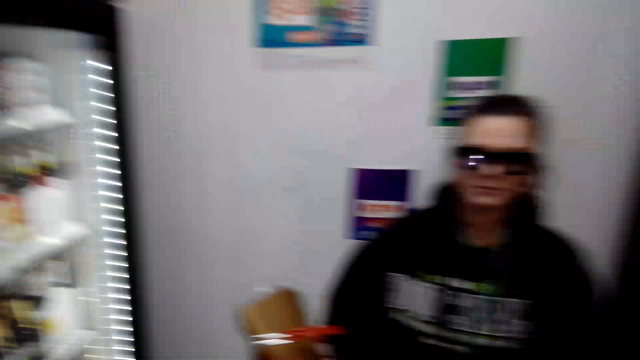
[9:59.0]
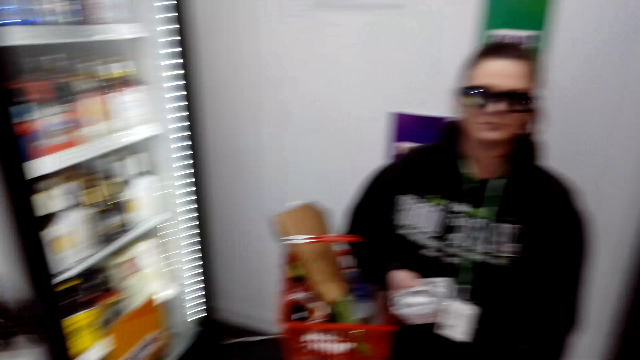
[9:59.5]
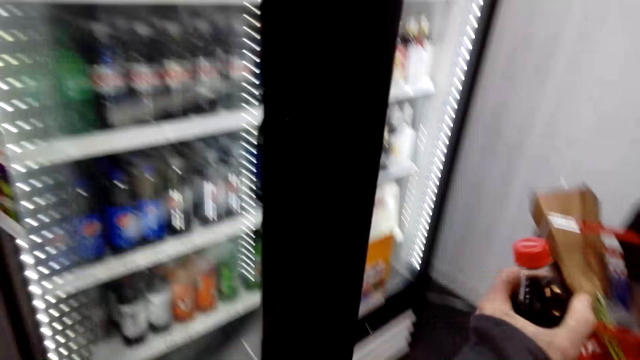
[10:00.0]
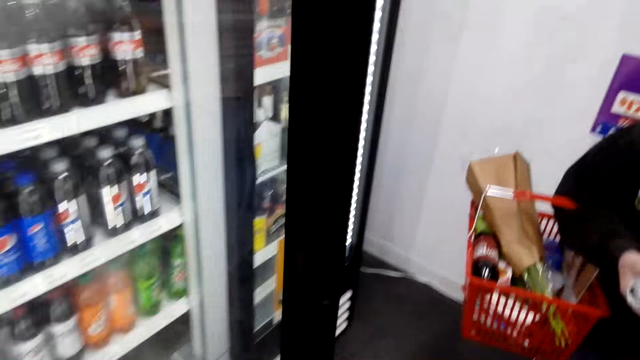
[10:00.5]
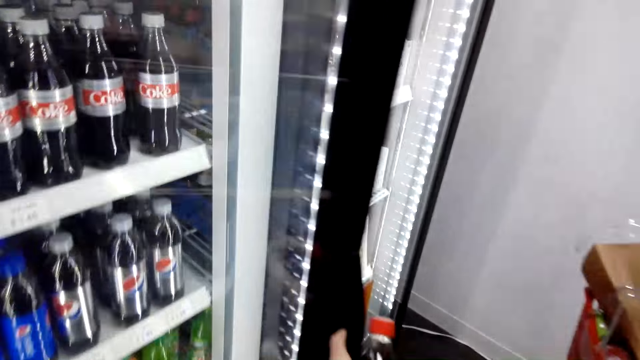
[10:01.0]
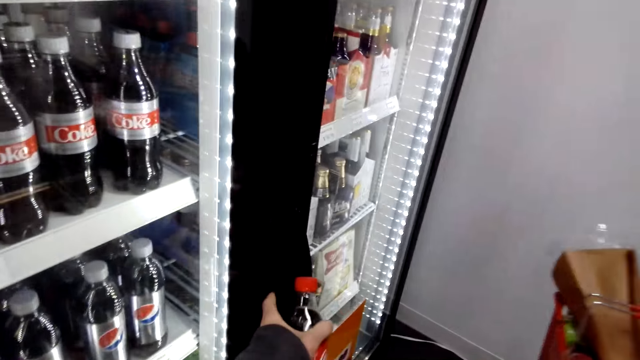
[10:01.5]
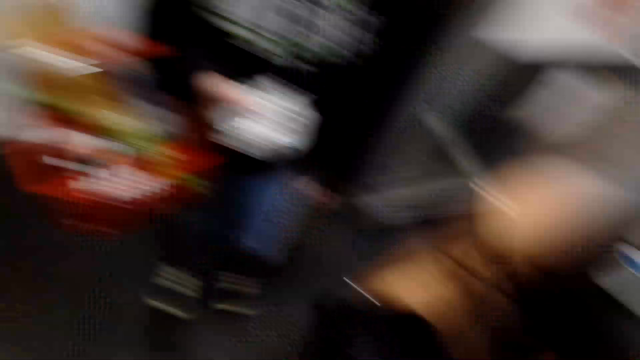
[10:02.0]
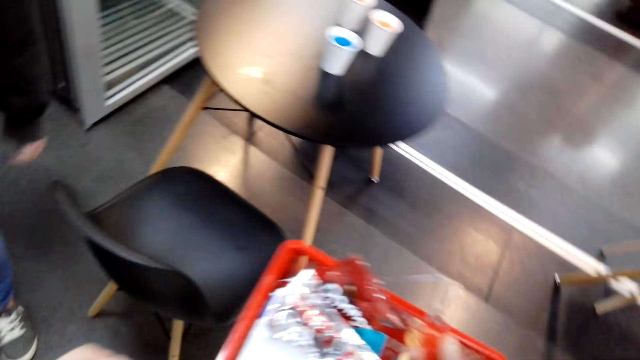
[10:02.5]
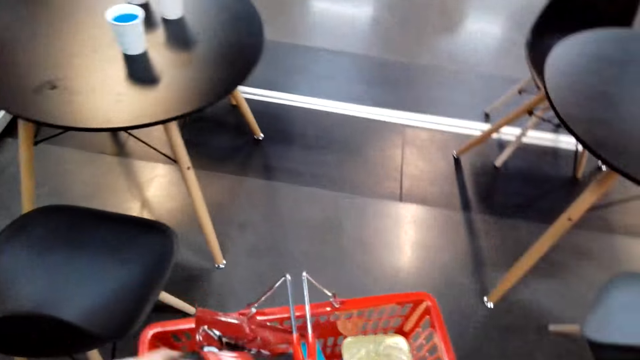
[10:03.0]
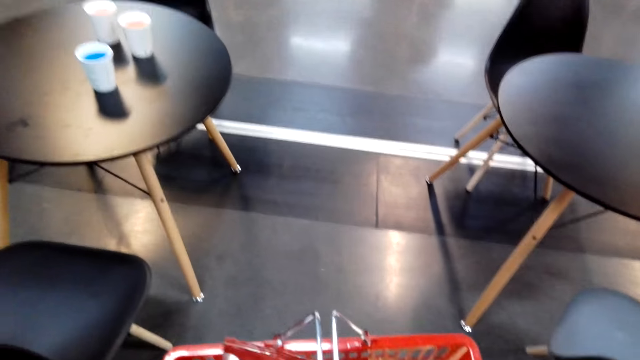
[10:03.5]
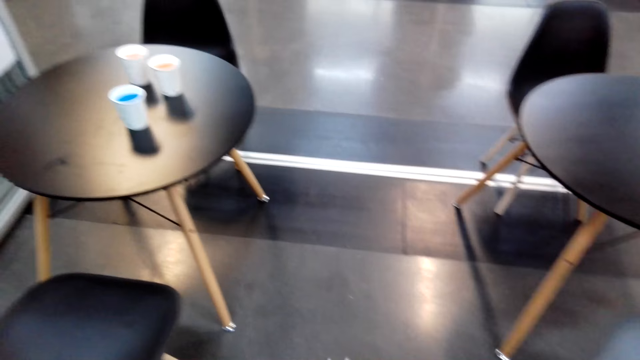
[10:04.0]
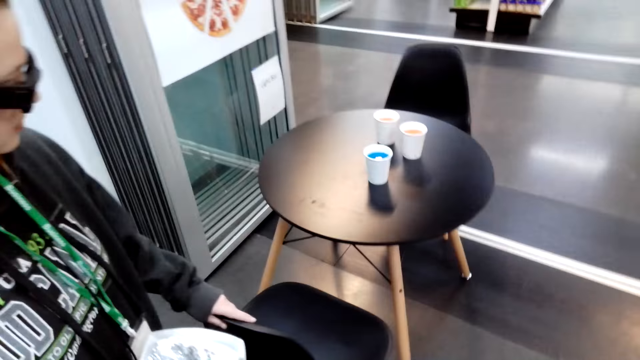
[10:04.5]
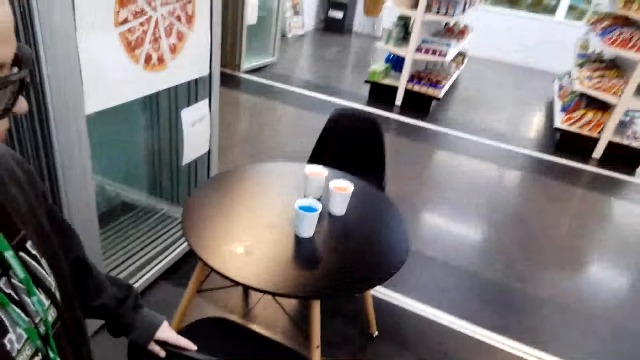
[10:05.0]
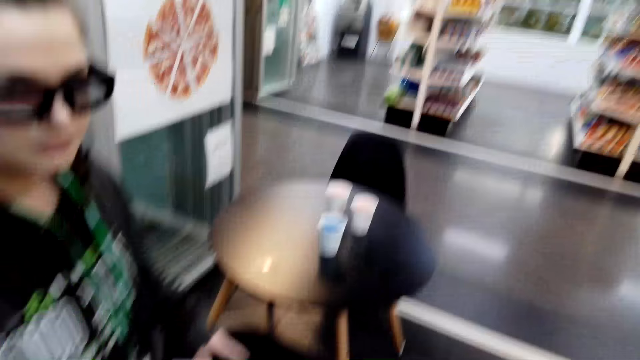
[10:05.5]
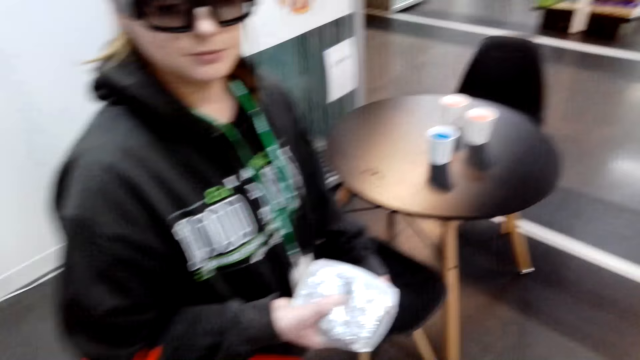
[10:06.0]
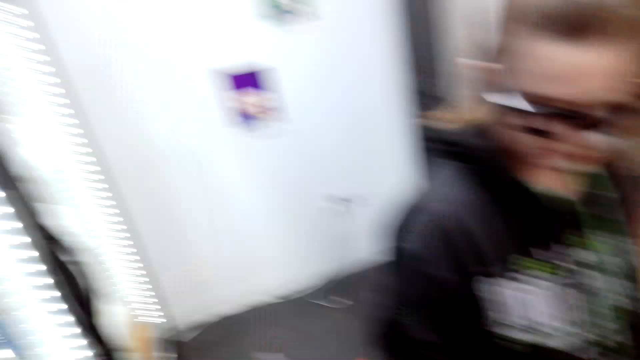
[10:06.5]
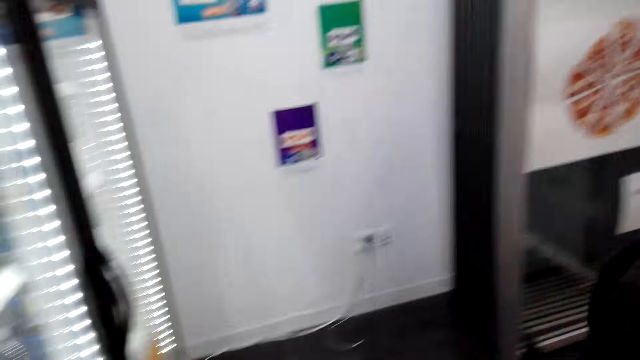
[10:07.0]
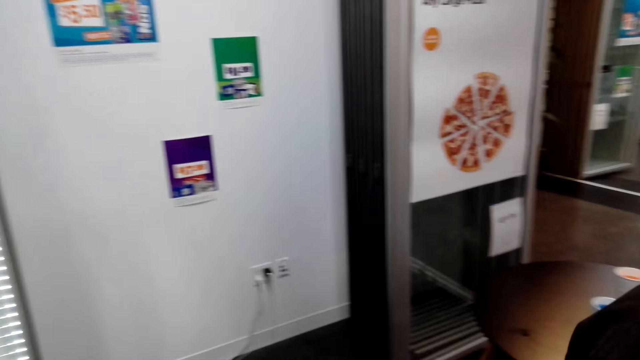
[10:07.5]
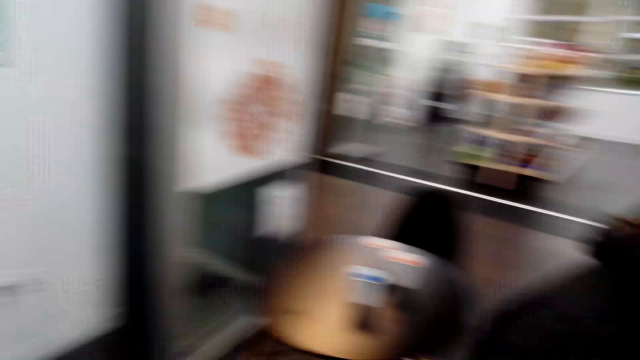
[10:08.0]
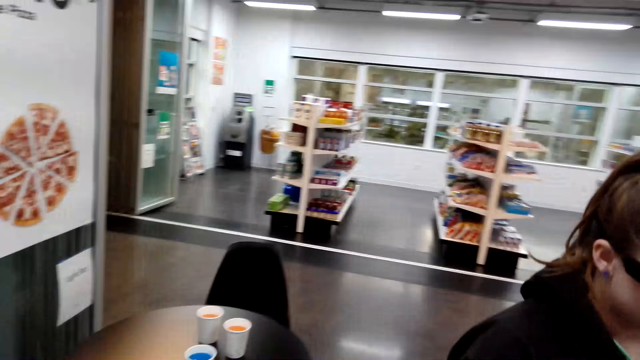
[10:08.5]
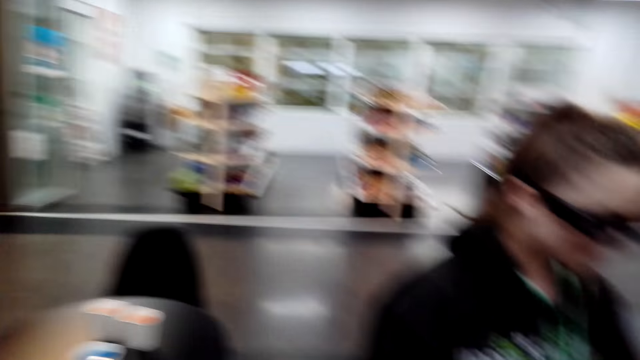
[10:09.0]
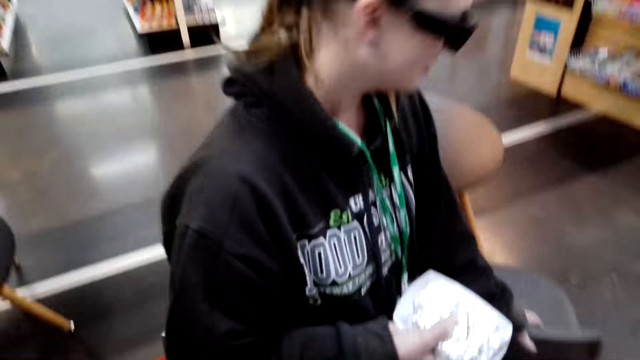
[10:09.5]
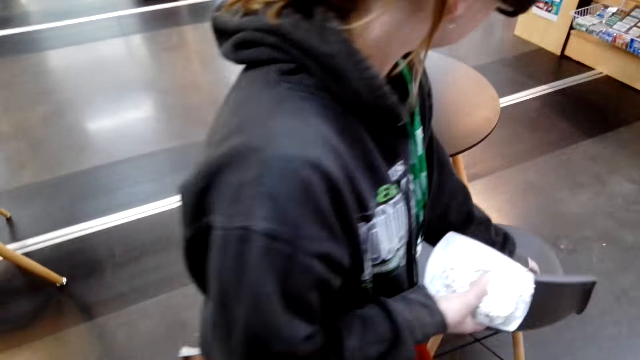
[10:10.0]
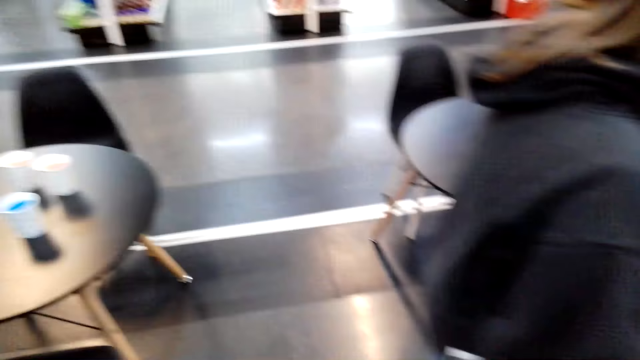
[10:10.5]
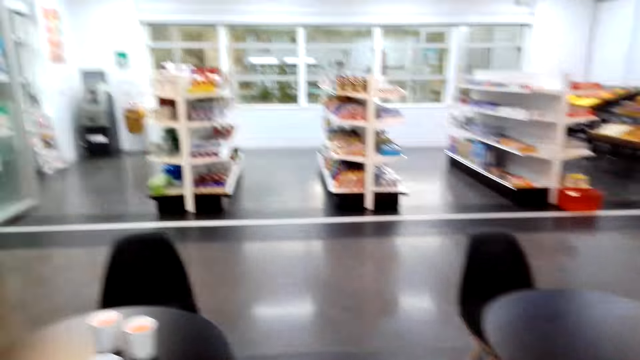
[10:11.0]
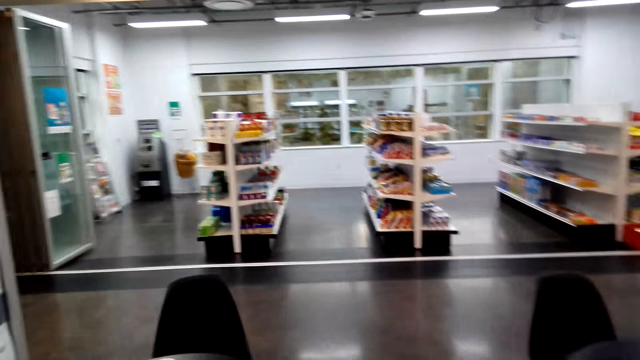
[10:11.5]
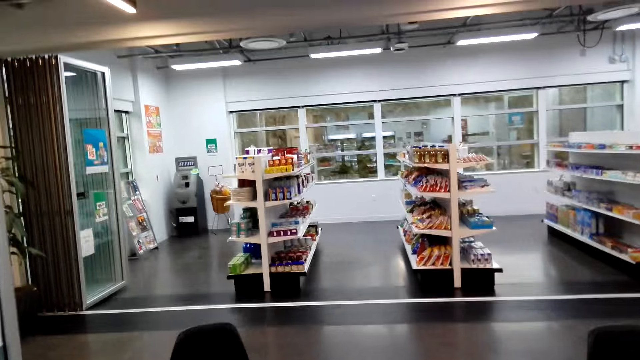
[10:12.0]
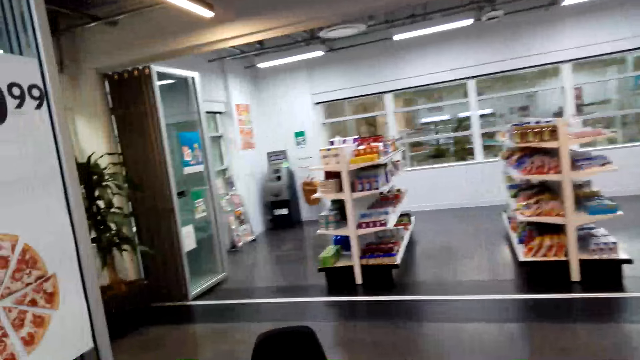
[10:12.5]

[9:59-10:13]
A lady stands in the store. The camera wearer closes a refrigerator and walks around. The lady pushes a chair in the store. The lady holds a wrap of something in her hands. The lady walks around the store. The lady pushes the chair in the store.

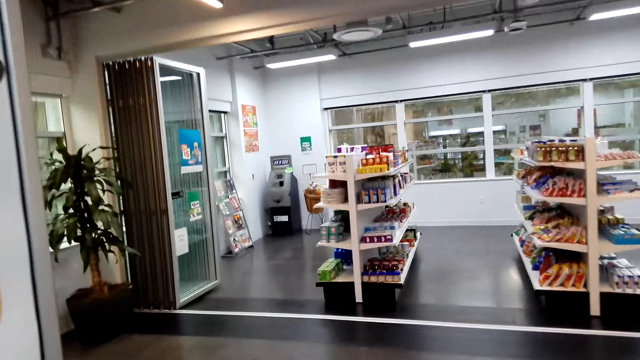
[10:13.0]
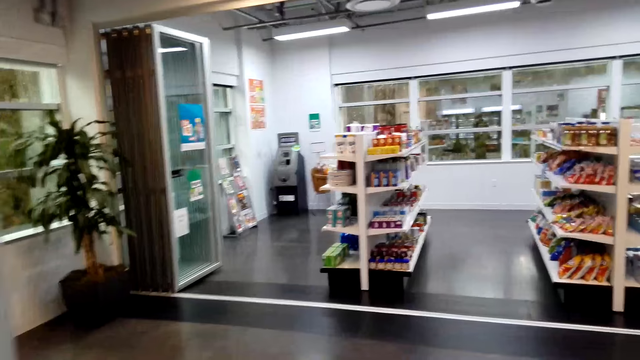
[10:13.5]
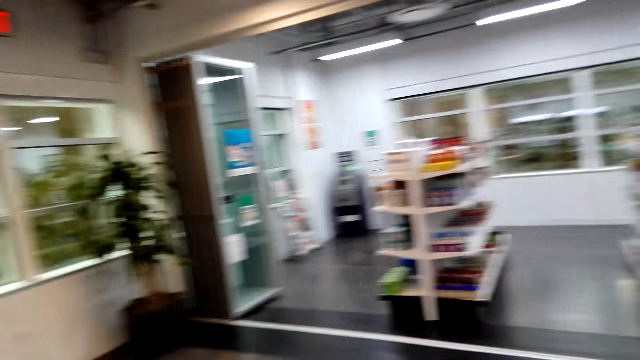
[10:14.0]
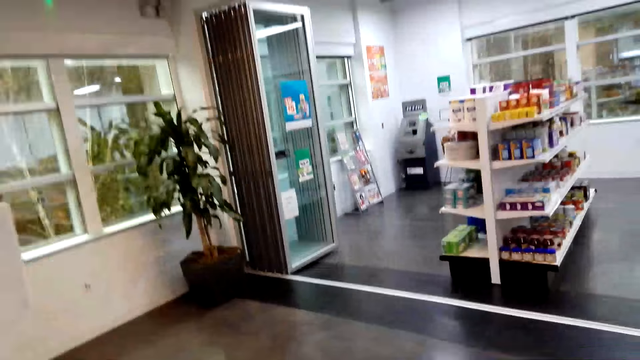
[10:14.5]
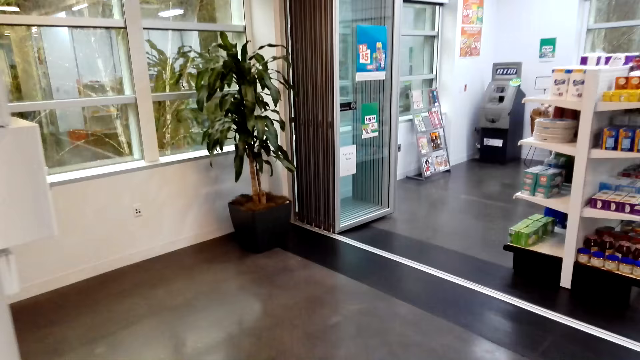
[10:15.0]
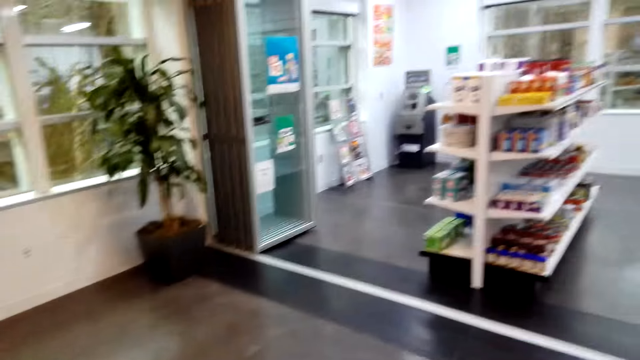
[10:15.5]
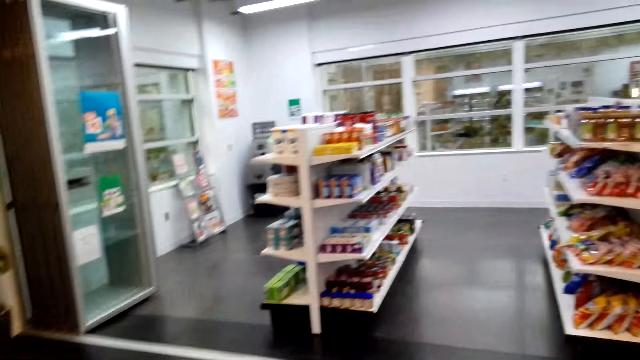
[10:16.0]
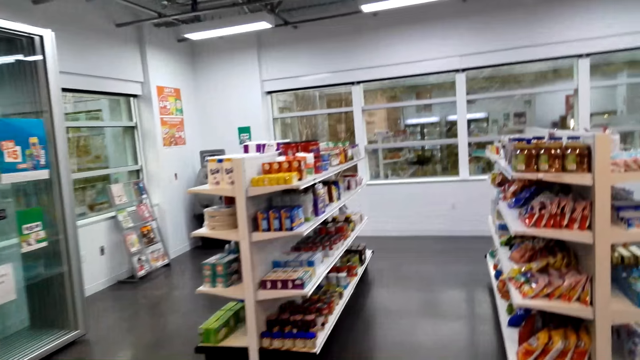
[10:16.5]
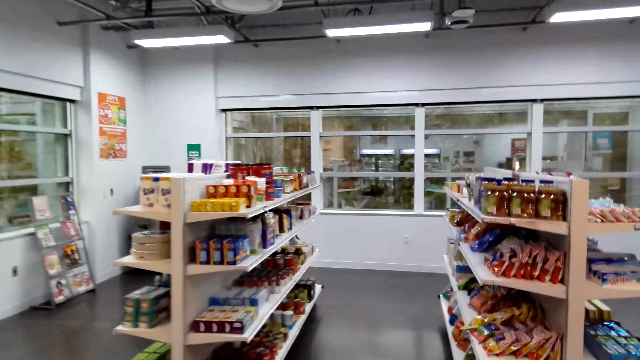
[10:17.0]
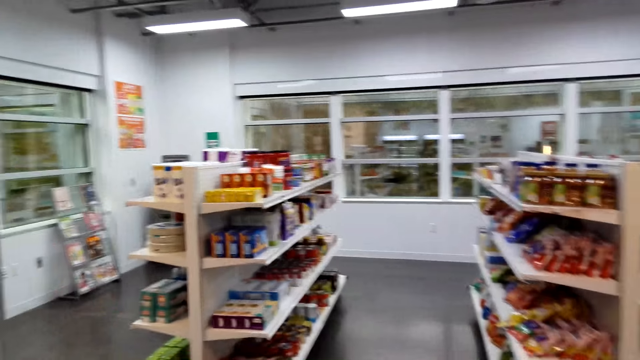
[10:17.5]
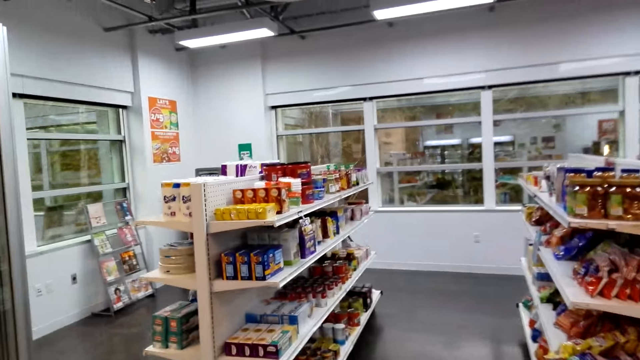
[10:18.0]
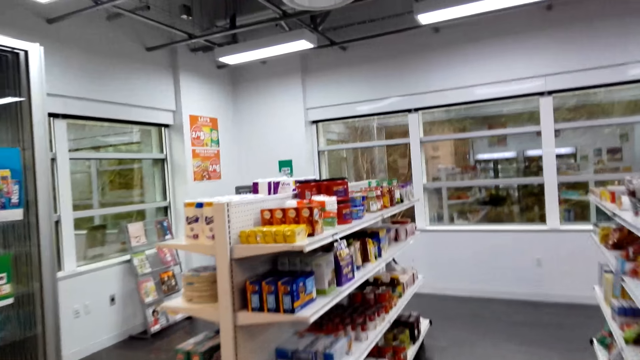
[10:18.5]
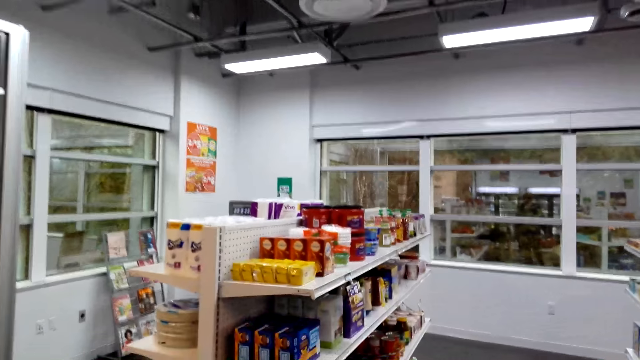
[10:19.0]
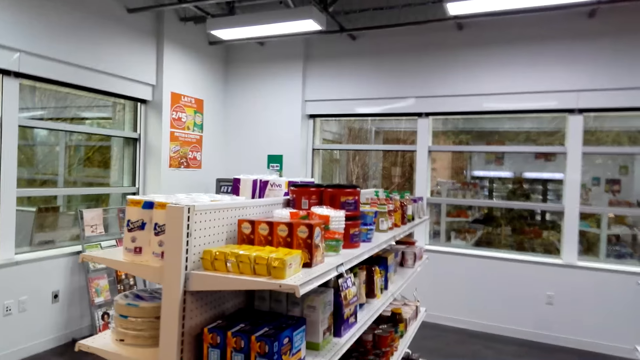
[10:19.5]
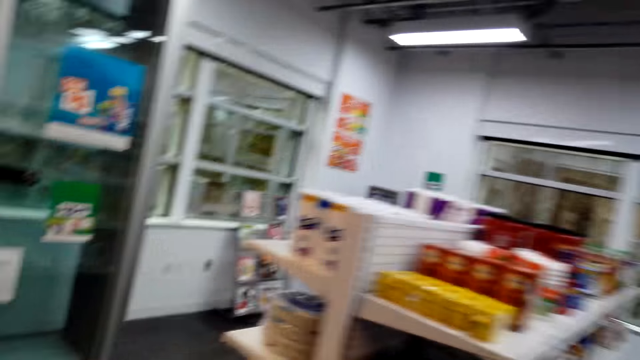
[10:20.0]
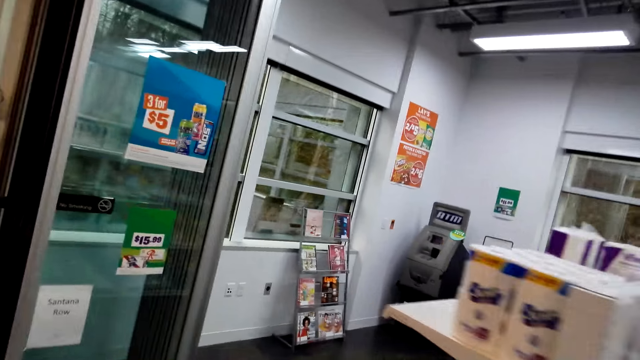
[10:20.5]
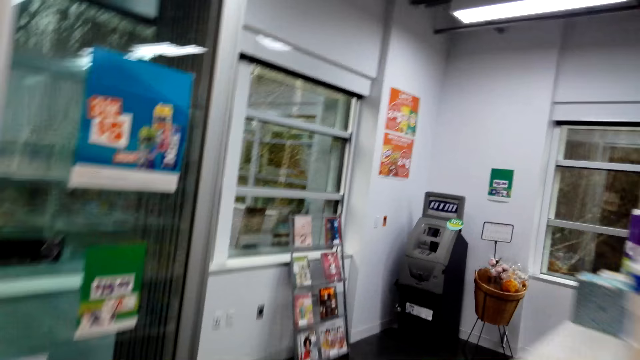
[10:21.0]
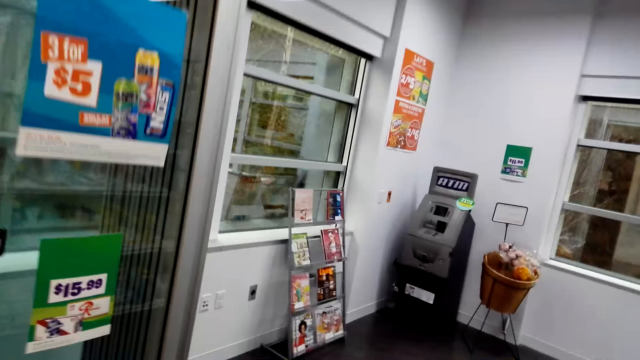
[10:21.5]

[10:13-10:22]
The camera wearer walks around the store.
